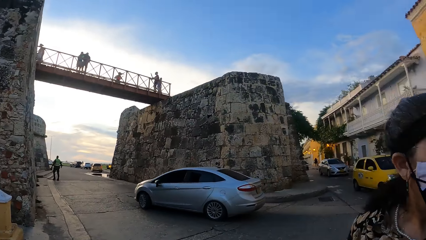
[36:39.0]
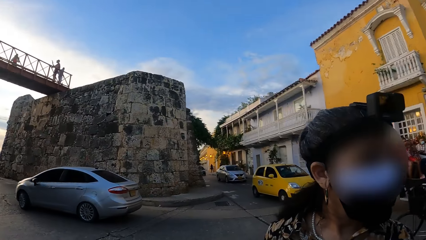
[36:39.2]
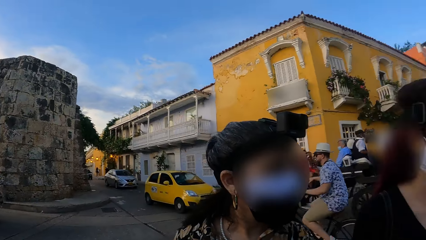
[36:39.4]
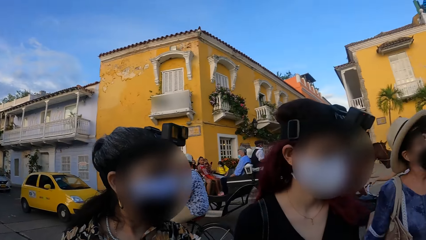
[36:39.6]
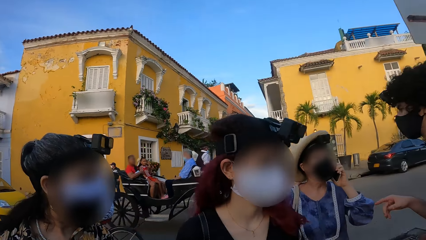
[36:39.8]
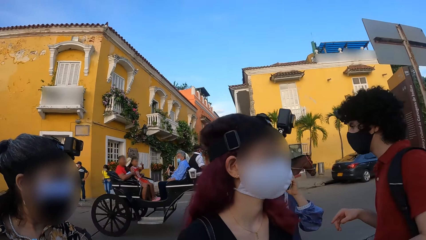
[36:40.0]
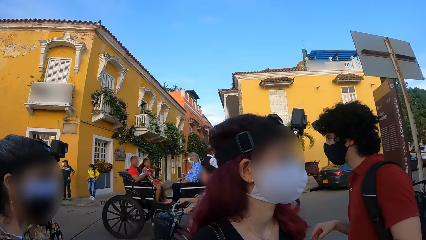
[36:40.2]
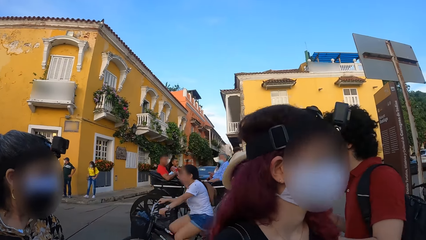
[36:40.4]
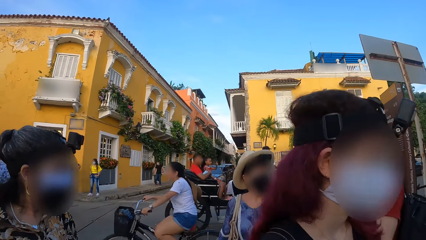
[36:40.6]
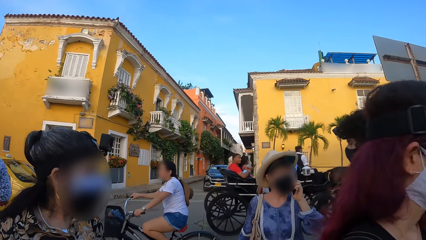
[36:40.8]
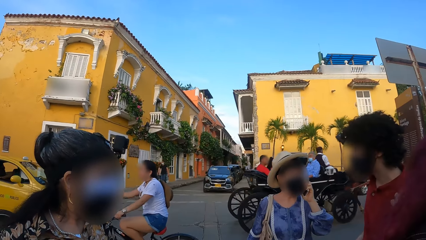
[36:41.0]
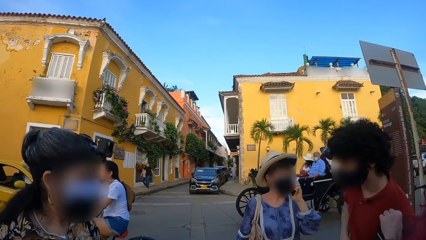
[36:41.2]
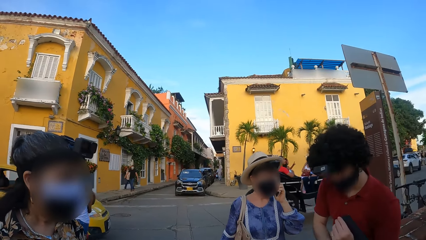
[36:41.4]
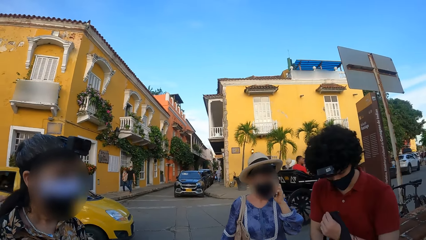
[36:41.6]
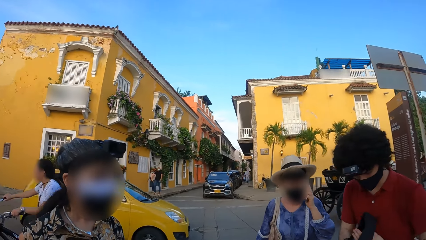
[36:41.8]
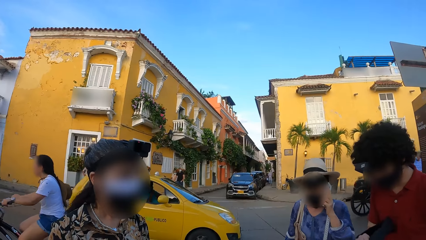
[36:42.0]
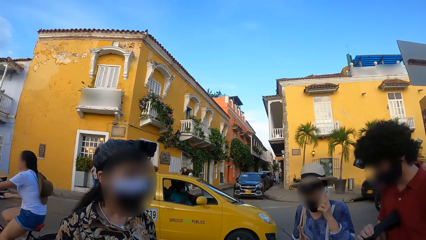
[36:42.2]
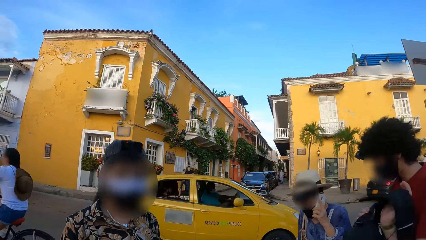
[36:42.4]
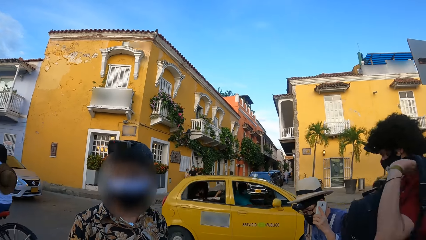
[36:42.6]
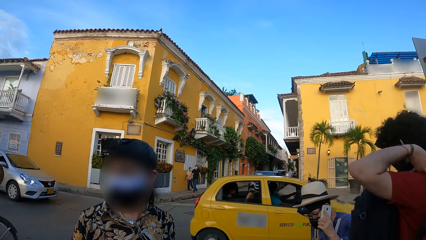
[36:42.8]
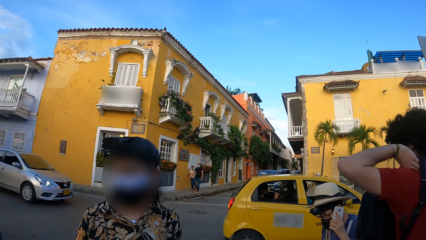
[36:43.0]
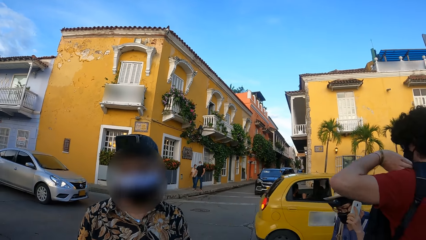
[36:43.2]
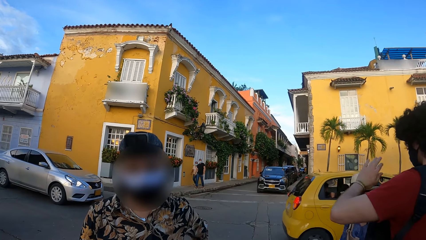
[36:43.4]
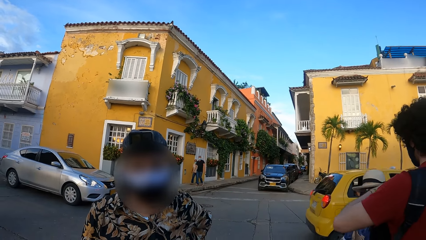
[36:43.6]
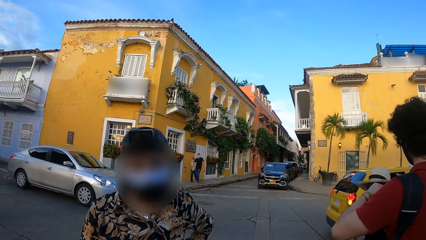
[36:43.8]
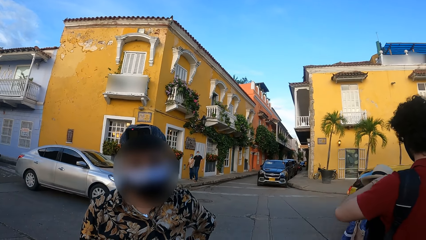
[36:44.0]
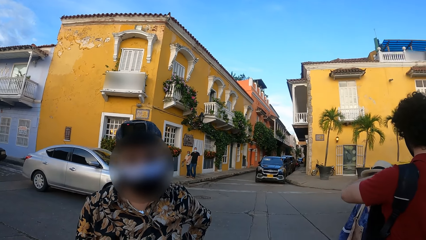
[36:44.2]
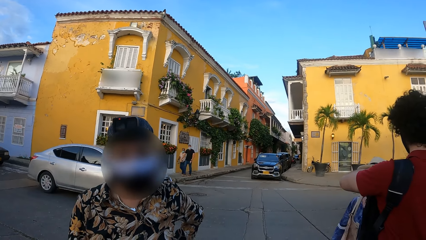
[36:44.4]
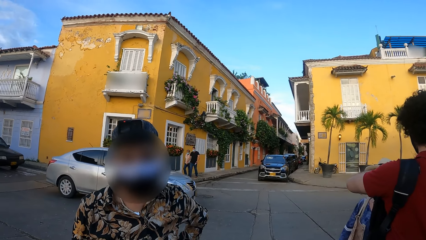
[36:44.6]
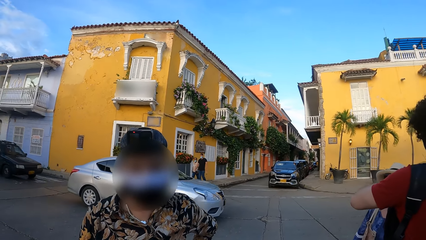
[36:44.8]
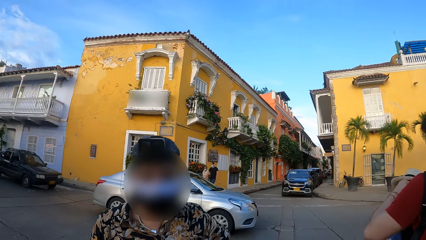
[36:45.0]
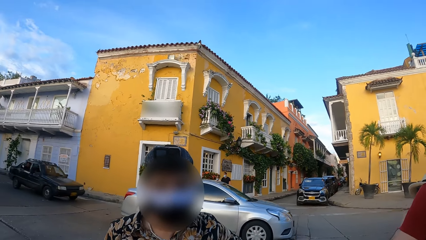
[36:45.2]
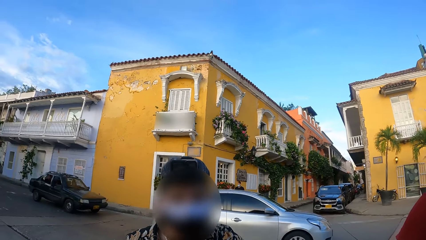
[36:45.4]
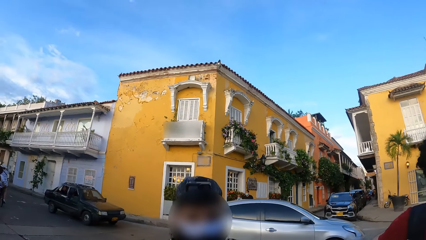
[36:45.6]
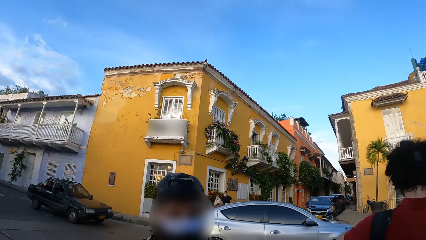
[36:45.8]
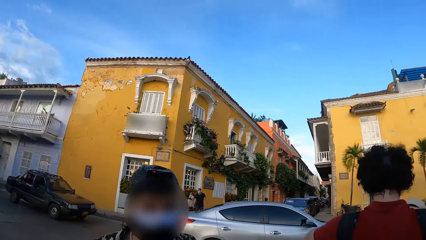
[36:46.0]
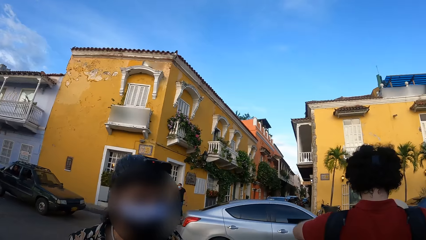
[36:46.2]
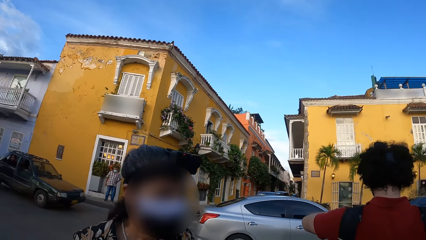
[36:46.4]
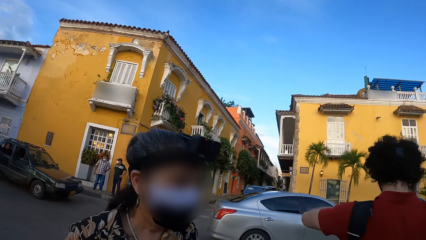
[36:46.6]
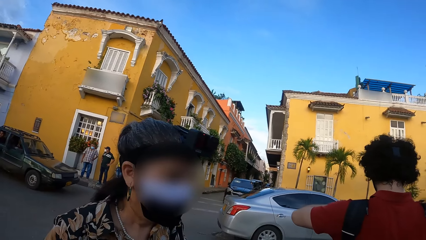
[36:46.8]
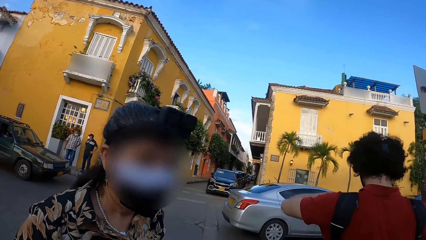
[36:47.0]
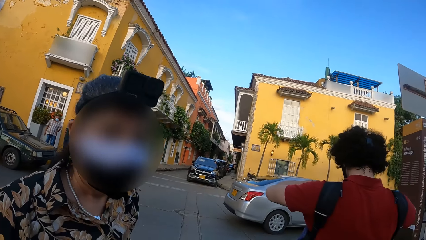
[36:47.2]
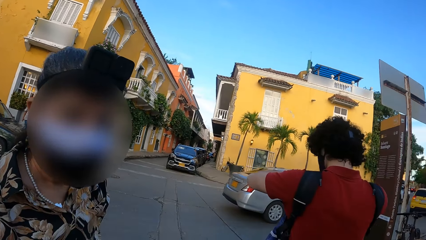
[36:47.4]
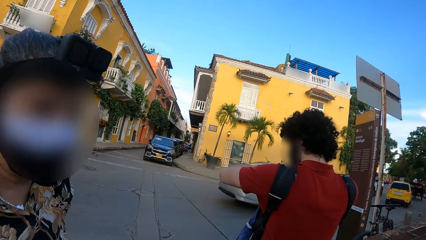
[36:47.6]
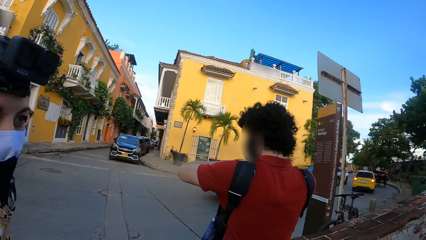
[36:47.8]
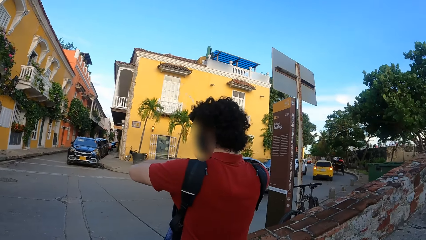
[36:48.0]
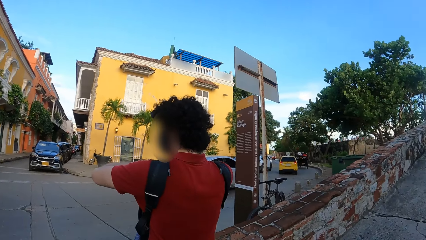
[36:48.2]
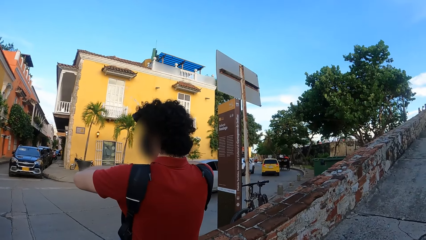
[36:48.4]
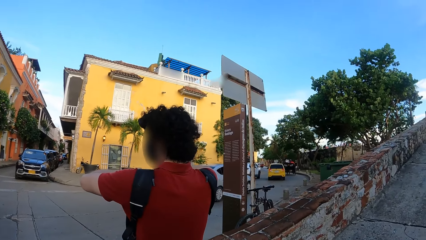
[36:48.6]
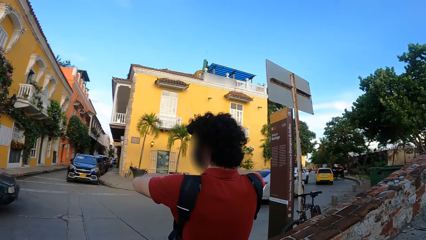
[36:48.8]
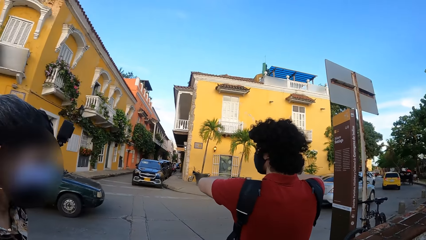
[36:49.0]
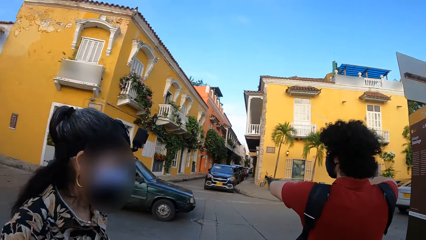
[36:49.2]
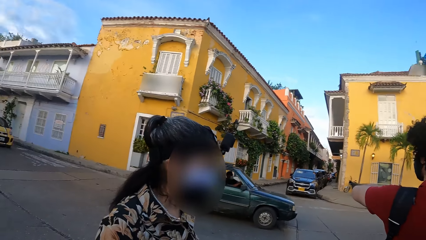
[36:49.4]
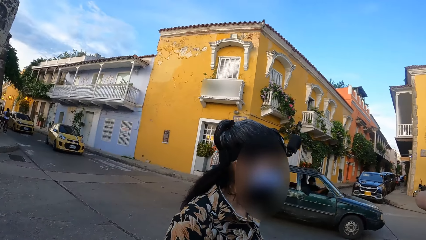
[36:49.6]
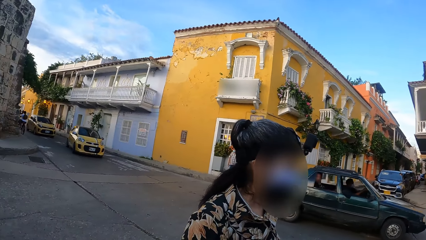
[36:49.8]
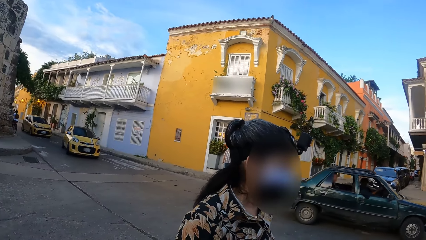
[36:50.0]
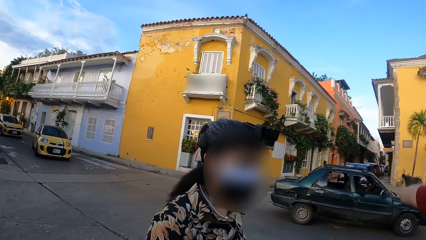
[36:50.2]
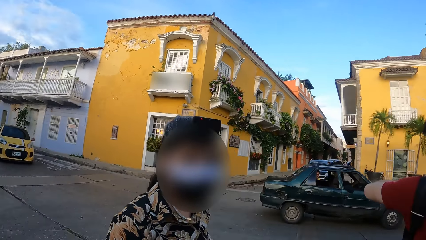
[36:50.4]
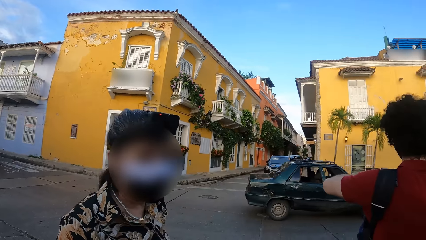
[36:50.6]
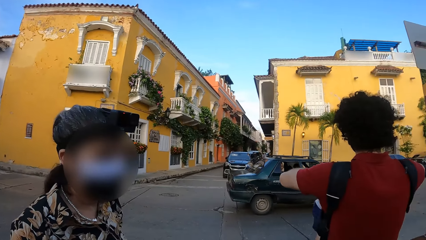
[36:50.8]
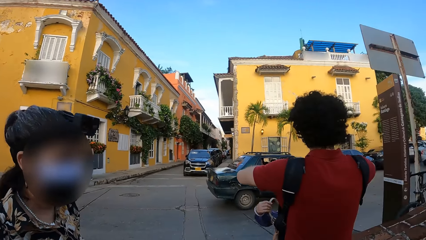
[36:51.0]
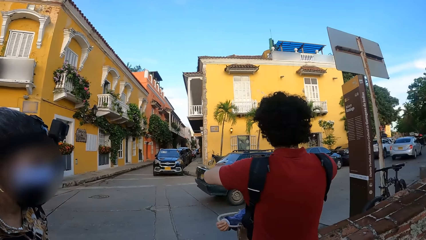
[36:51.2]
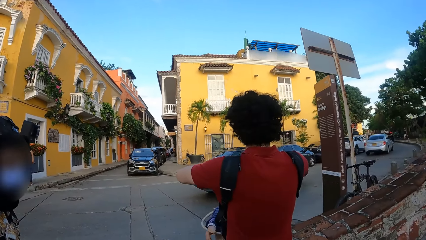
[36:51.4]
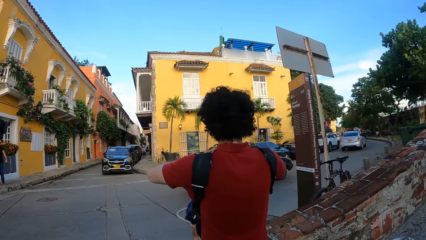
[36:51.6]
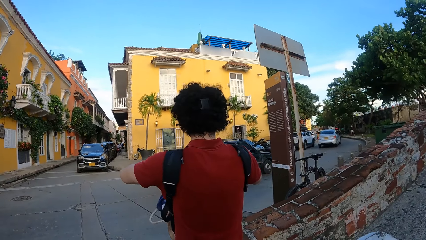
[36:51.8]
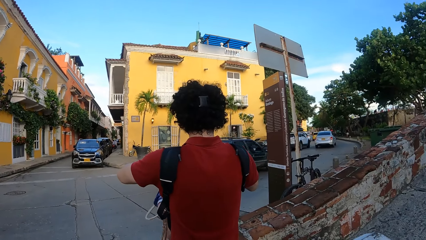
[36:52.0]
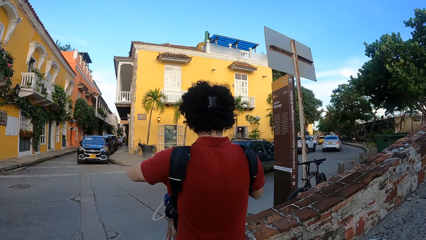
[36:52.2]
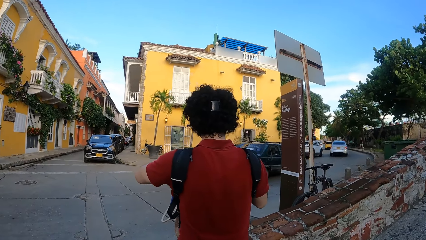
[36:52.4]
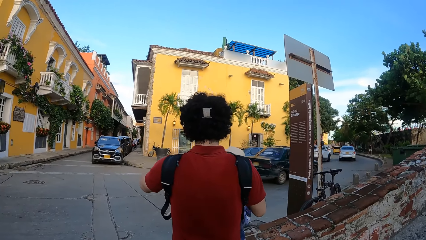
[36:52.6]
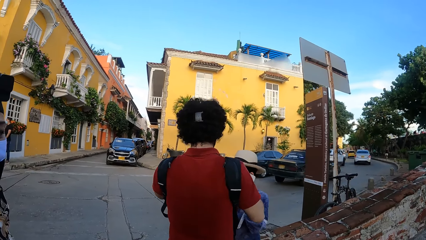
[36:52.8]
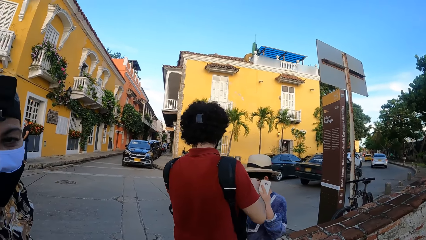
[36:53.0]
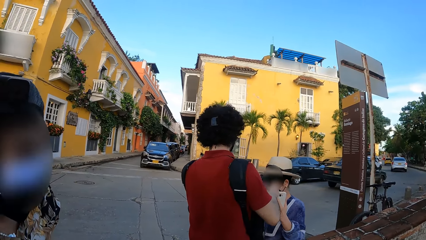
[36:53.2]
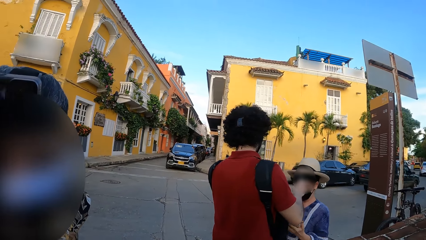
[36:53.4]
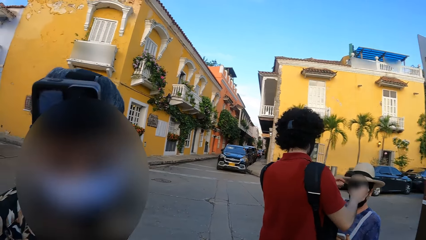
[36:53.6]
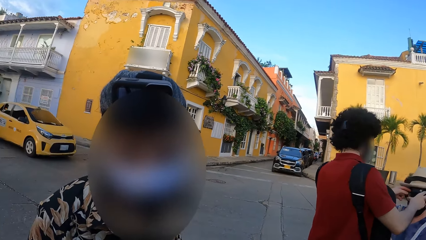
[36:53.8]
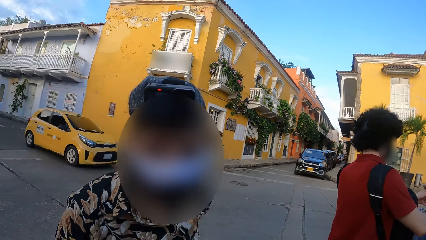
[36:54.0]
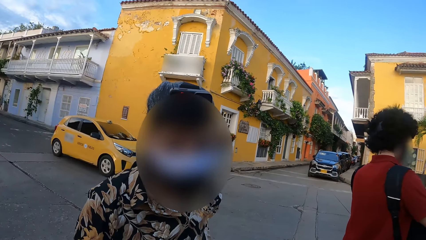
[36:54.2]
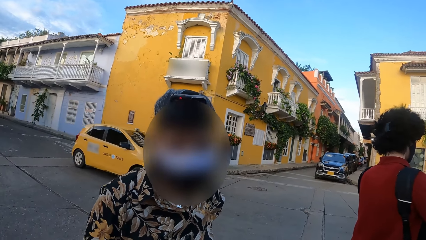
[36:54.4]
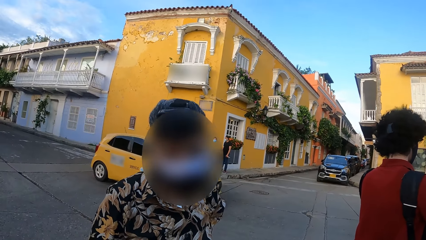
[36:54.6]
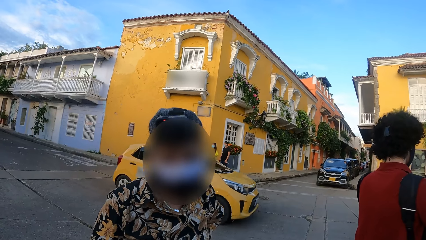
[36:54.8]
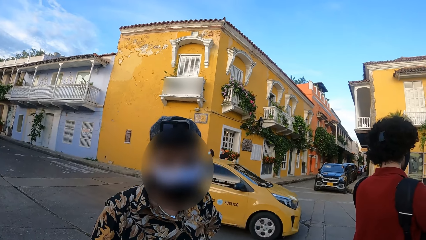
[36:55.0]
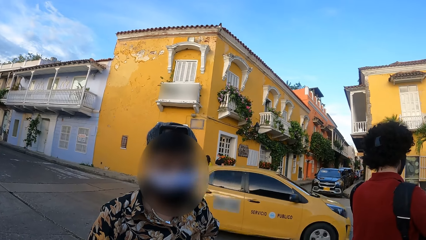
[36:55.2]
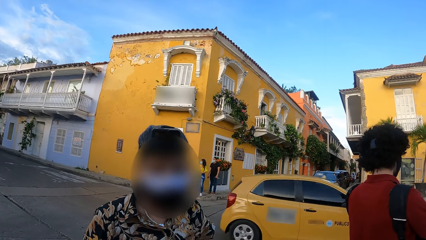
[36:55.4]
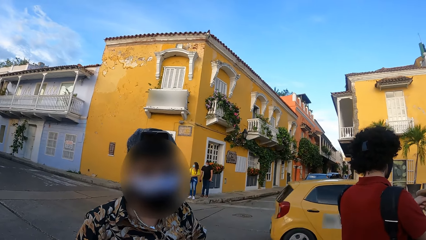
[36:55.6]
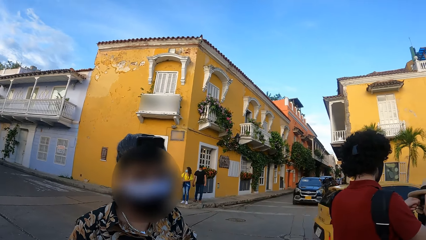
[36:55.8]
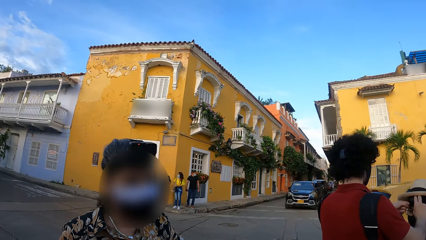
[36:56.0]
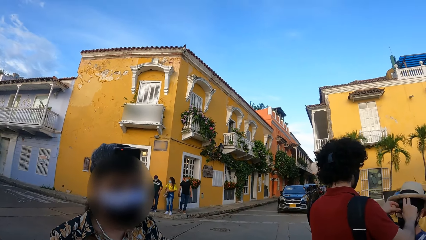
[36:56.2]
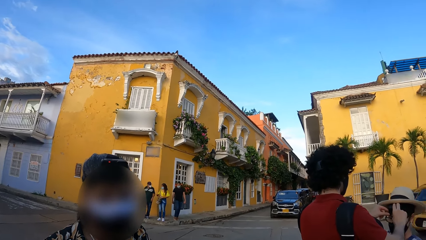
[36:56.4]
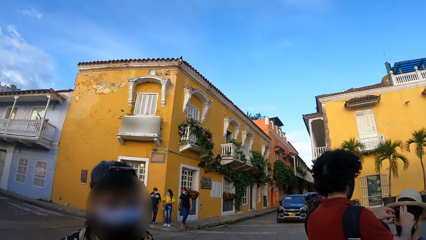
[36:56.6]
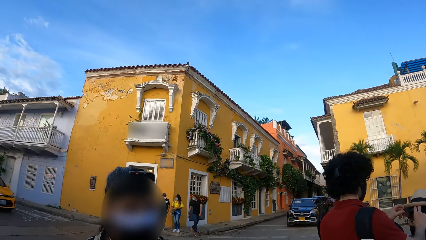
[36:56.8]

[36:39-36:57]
The camera wearer looks around. A man walks around. The camera wearer looks around and walks on the road. They converse with a woman. They look around the road. They converse with the woman. They look around the road. They converse with the woman.
